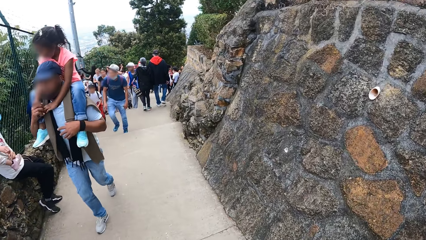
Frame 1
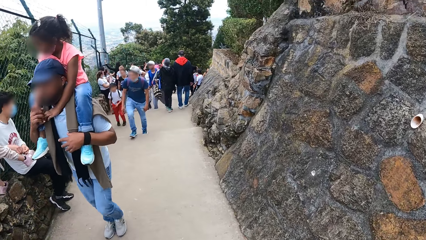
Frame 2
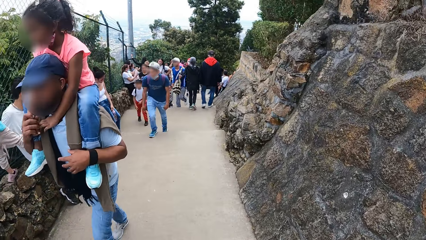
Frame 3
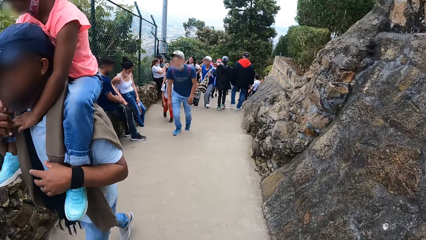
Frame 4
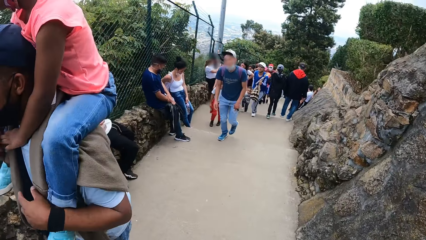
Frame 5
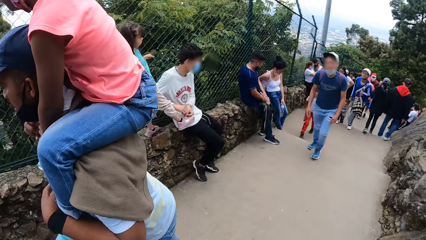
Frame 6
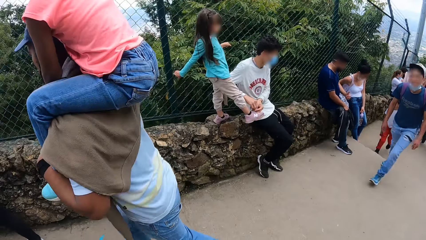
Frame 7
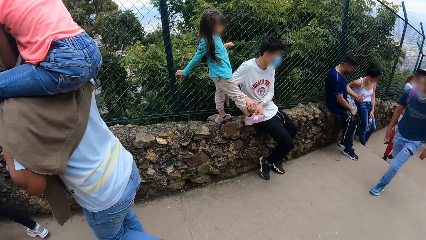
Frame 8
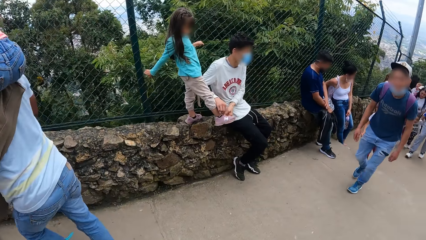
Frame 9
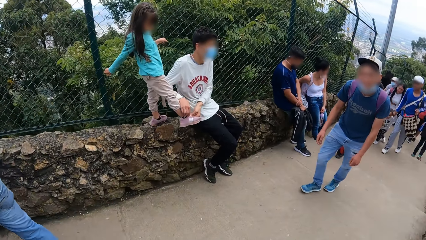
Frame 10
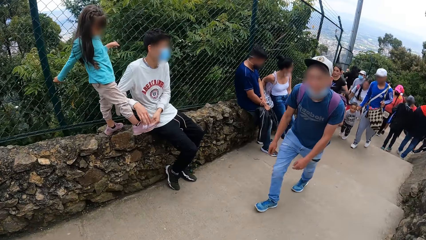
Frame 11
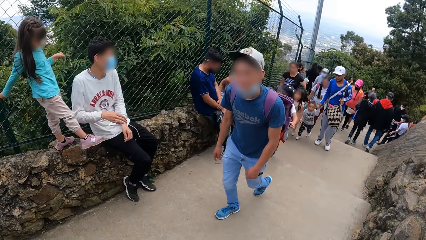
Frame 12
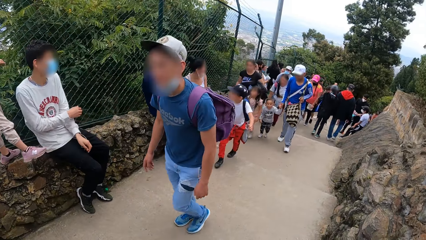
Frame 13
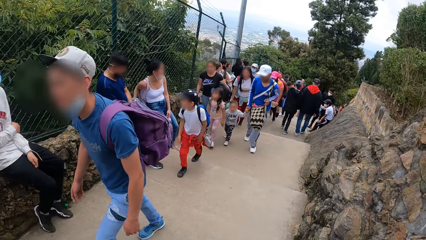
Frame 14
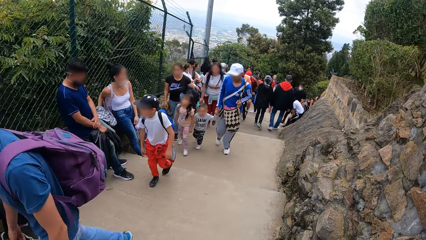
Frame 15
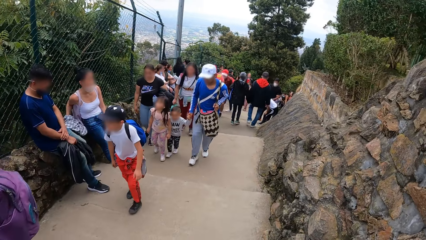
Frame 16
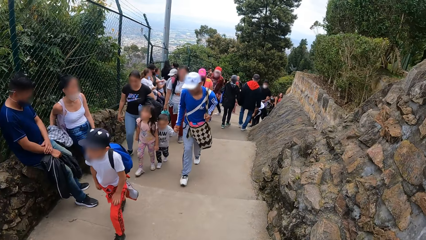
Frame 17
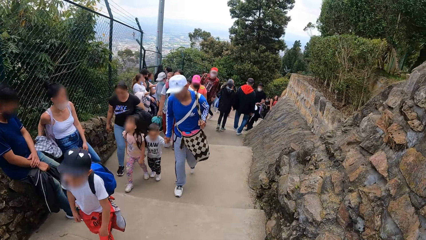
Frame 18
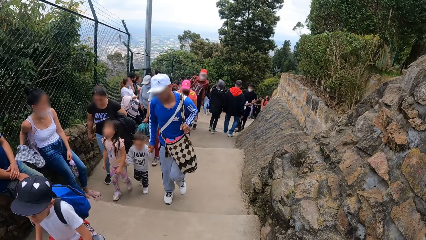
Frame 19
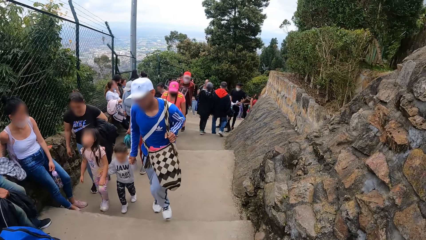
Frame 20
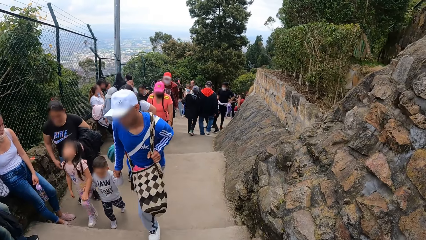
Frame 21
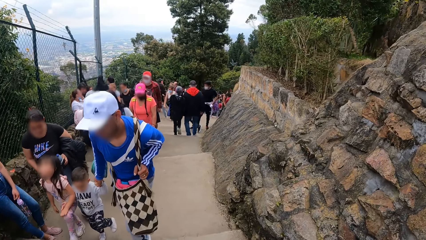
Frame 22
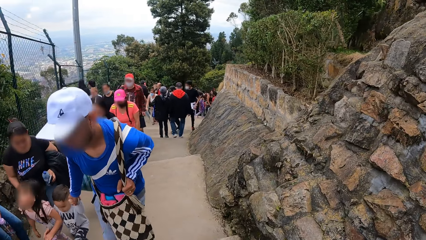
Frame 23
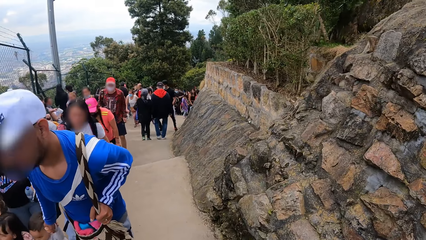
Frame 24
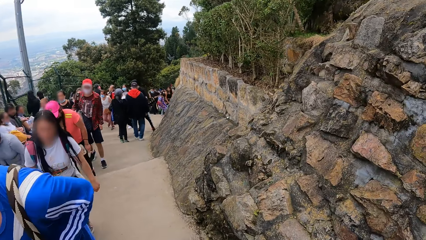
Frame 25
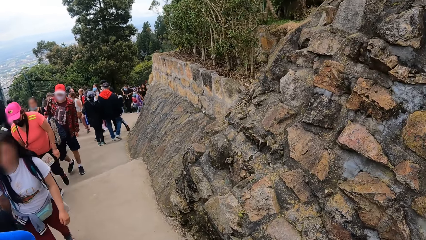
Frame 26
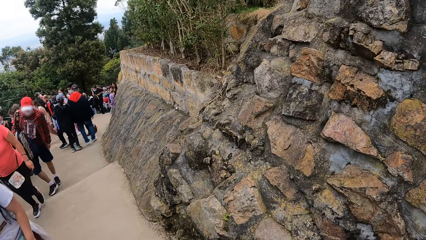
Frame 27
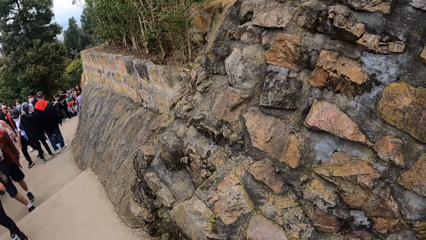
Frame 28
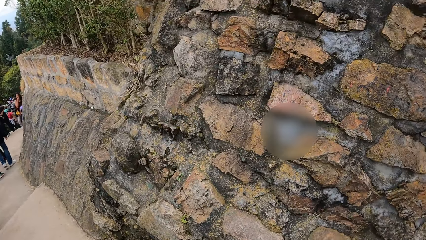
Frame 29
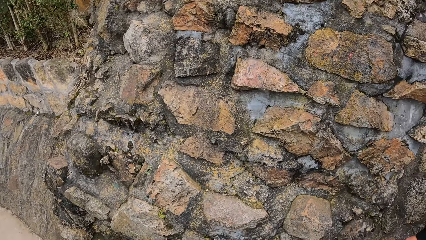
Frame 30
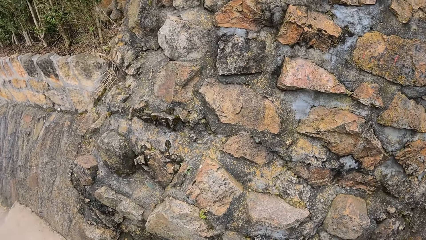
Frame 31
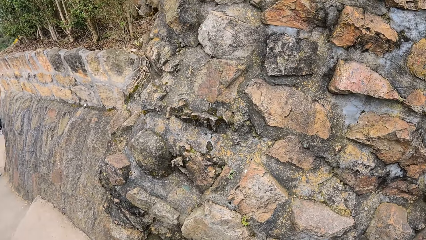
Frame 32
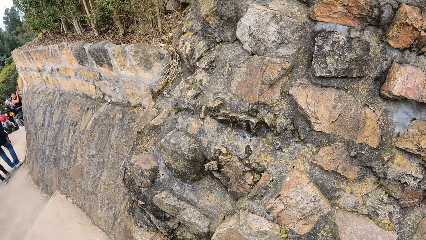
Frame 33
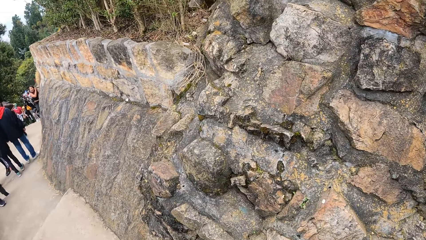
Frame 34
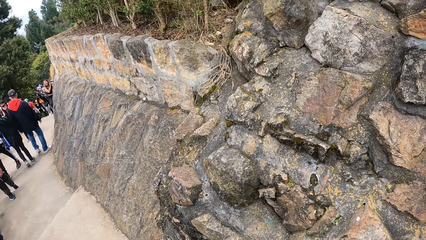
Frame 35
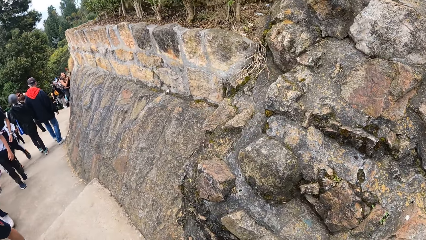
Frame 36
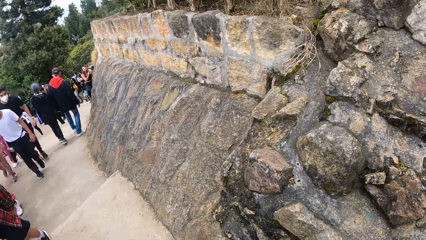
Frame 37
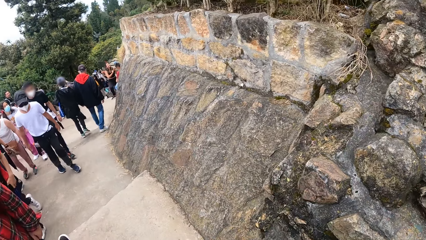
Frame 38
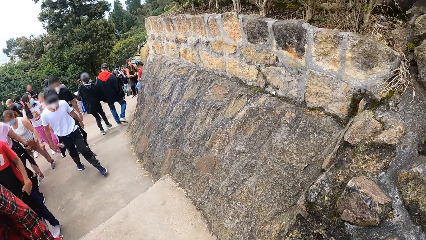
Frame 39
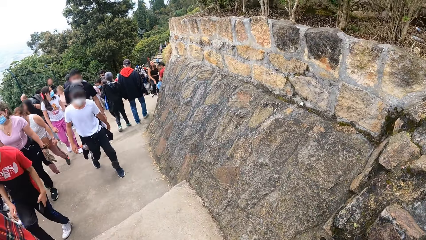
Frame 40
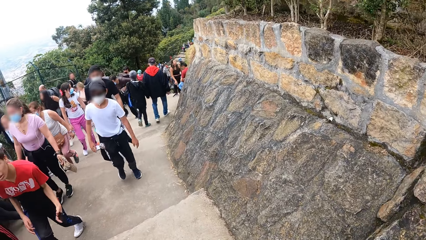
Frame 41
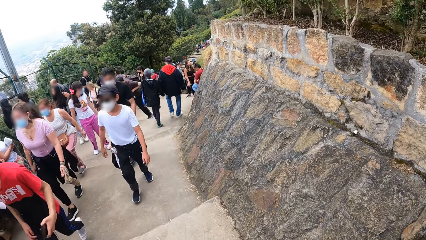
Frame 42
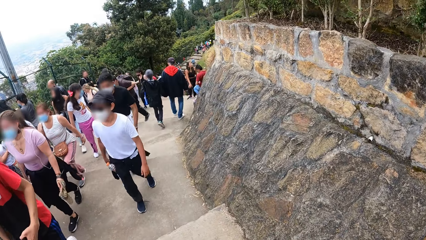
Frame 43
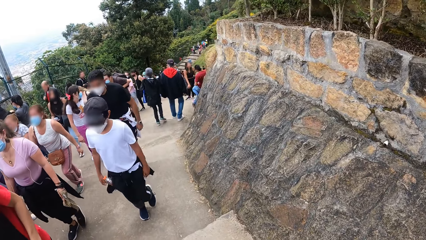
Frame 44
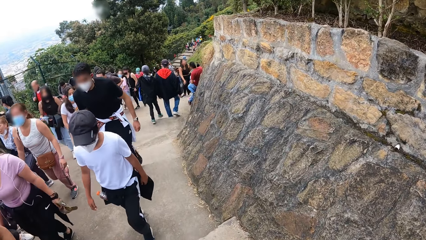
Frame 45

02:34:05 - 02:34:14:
The camera wearer looks around. They walk.

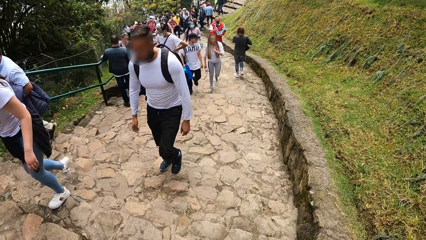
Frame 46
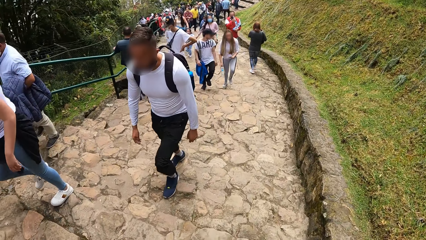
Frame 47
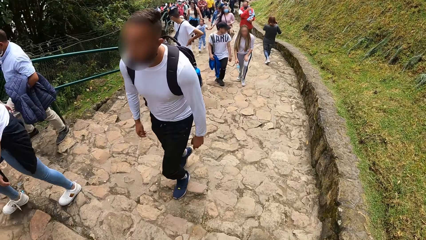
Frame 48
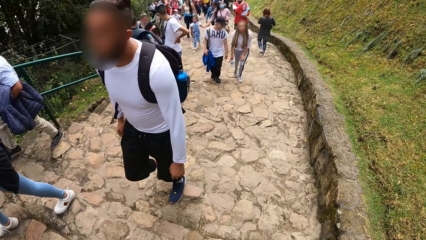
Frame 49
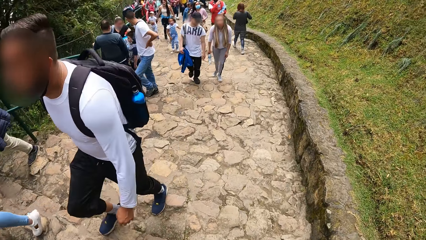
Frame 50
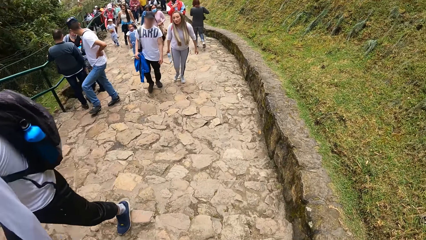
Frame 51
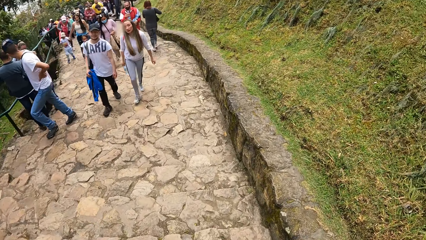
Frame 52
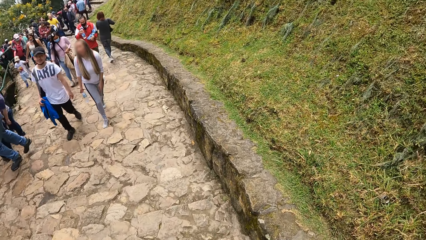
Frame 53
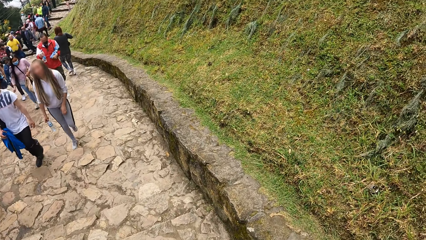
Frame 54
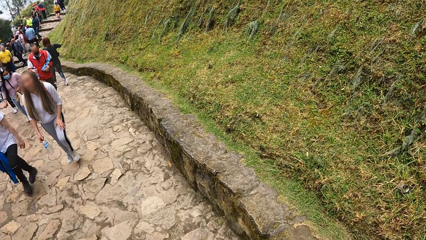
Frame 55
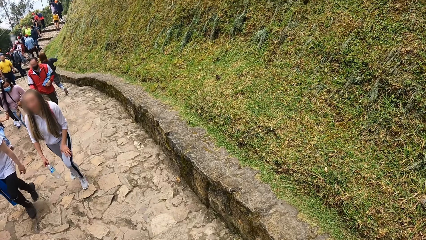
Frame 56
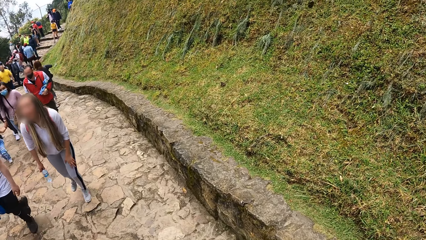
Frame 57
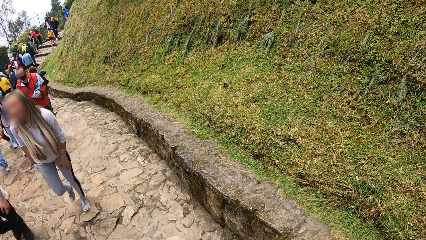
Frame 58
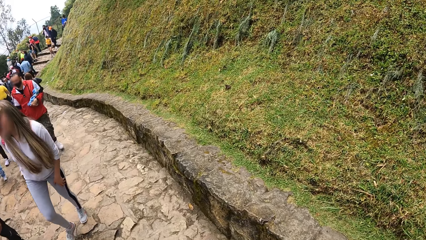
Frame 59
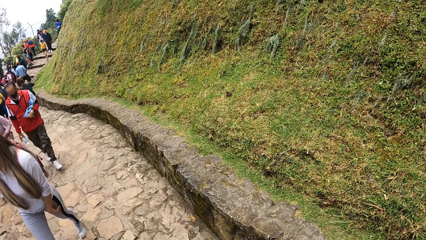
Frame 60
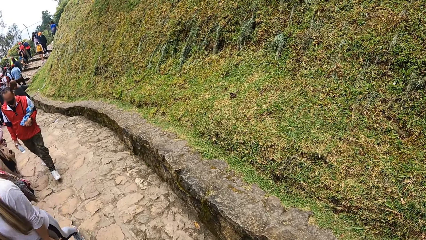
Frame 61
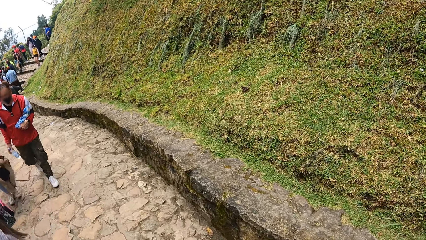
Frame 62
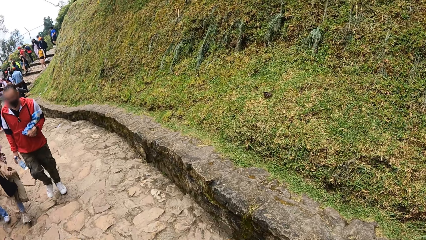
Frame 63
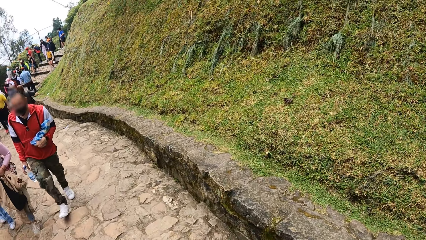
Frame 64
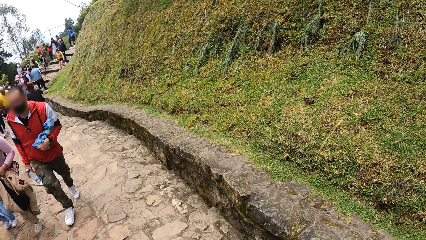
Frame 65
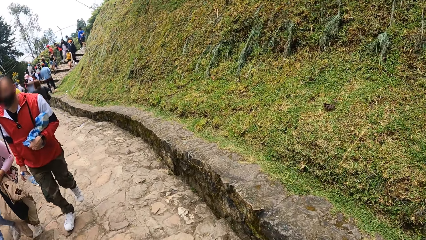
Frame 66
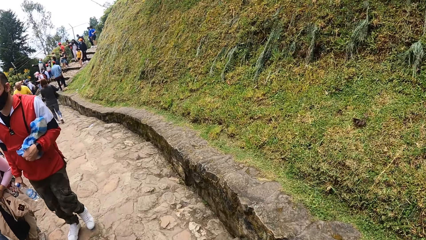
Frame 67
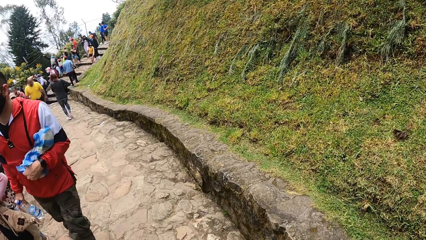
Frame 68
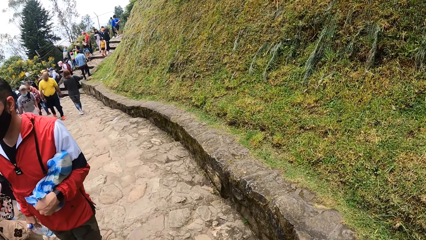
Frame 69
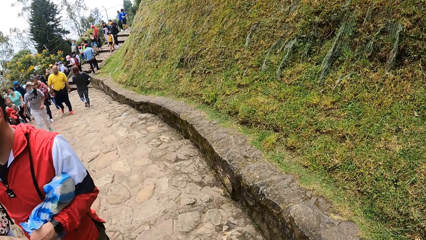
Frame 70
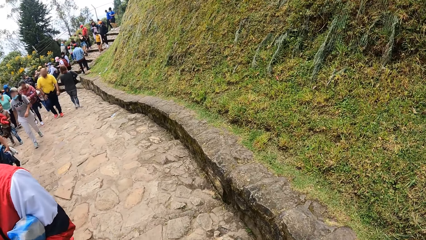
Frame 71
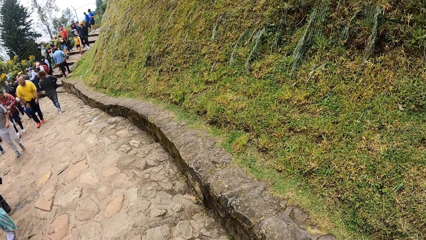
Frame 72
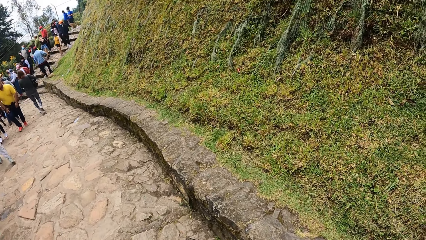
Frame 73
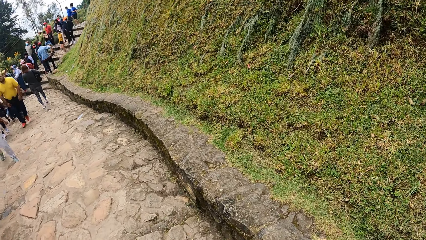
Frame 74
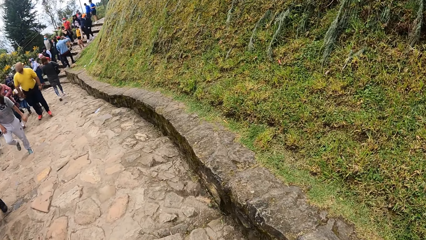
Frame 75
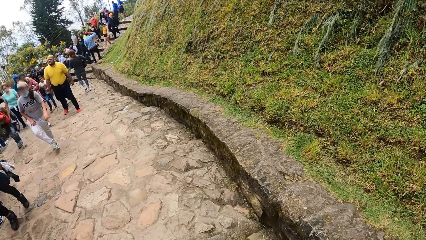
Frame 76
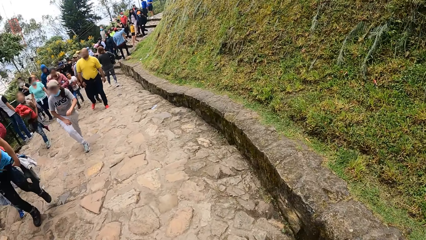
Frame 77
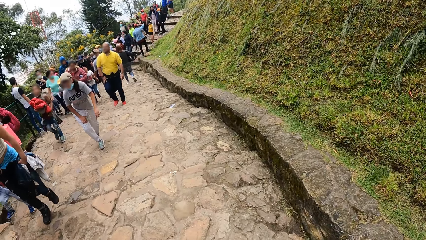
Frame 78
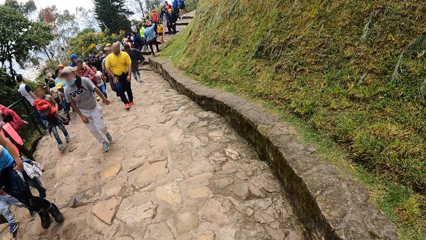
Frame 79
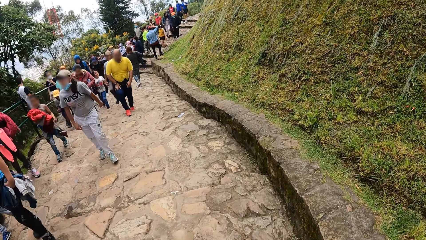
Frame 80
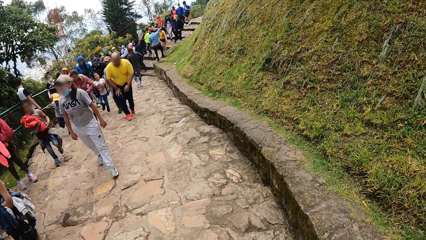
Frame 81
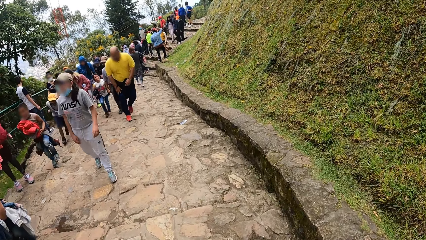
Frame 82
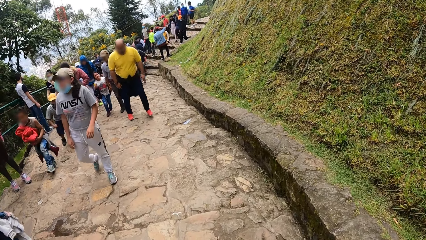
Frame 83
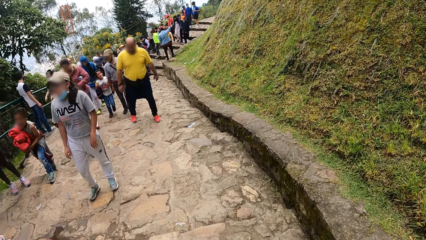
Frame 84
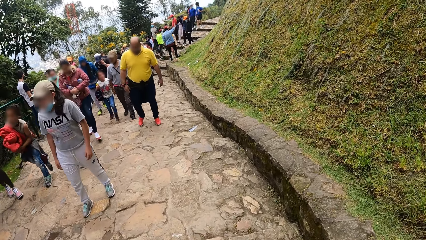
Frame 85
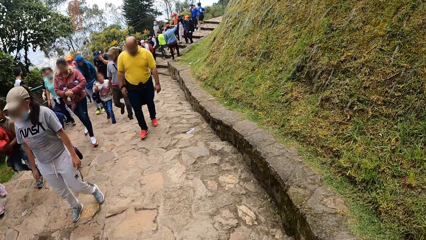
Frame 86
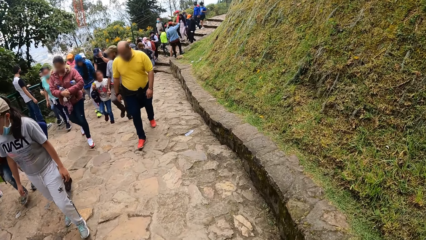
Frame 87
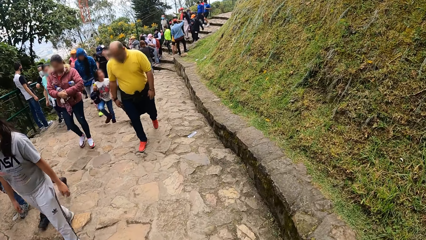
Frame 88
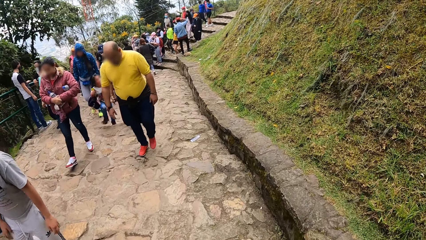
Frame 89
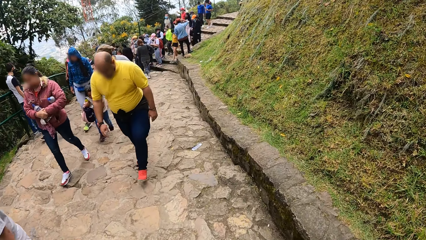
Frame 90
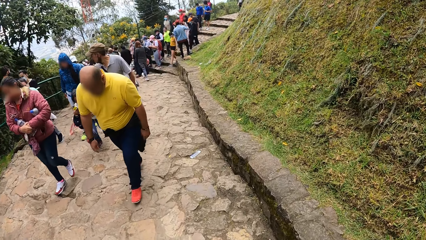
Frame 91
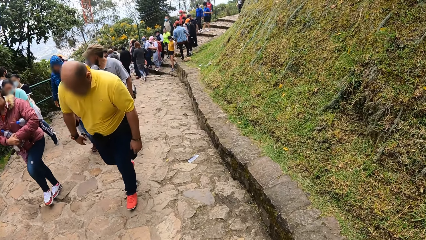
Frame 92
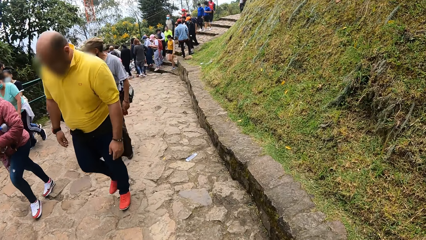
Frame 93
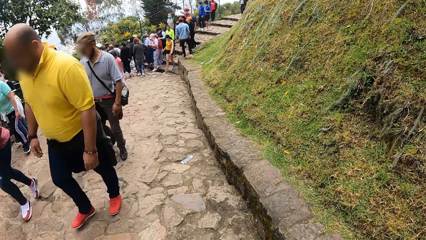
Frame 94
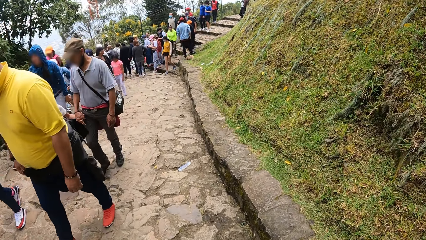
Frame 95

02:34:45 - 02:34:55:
The camera wearer looks around. They walk.
